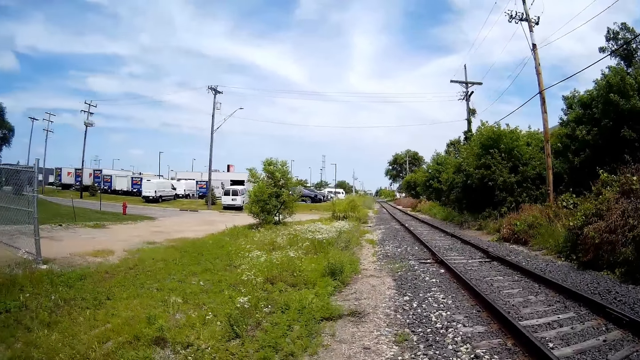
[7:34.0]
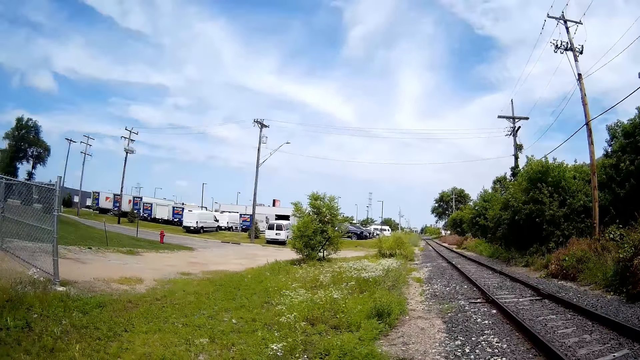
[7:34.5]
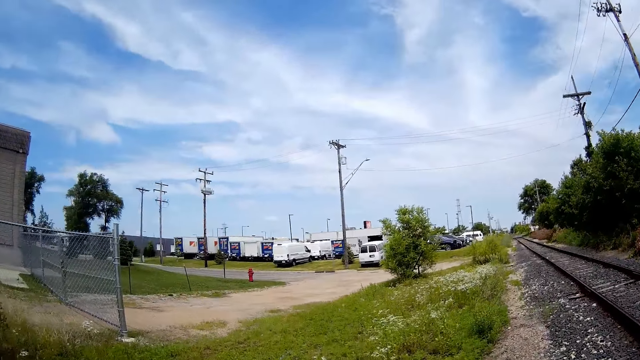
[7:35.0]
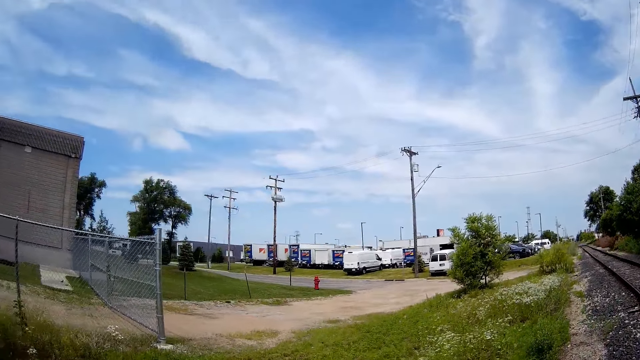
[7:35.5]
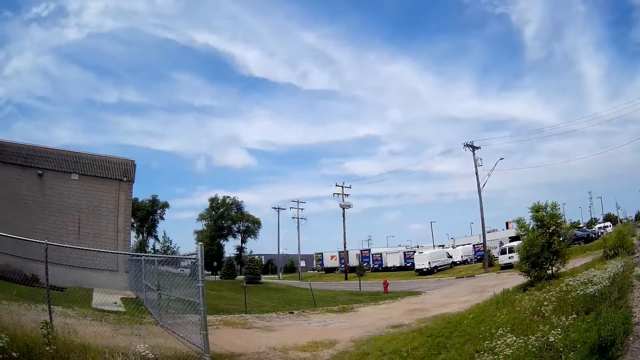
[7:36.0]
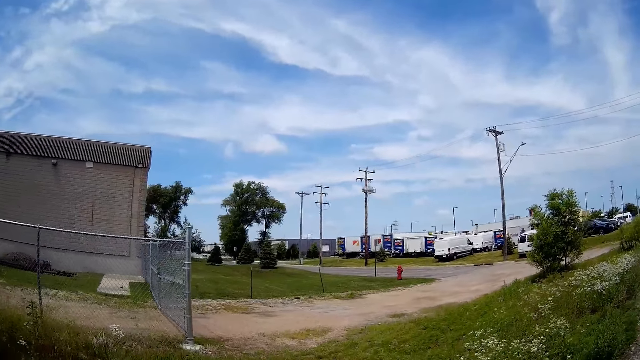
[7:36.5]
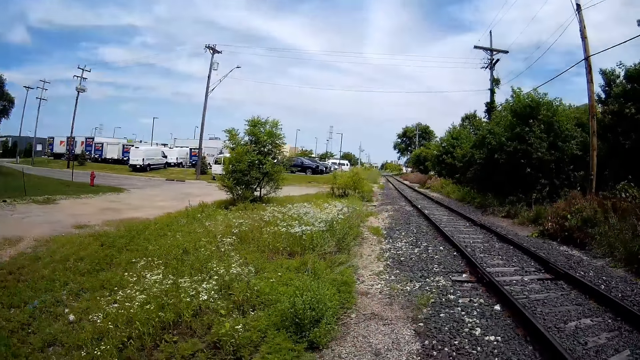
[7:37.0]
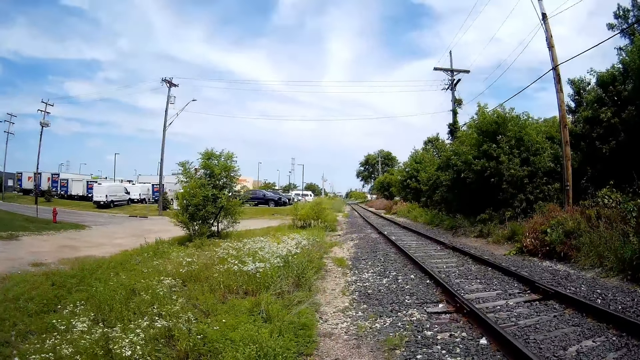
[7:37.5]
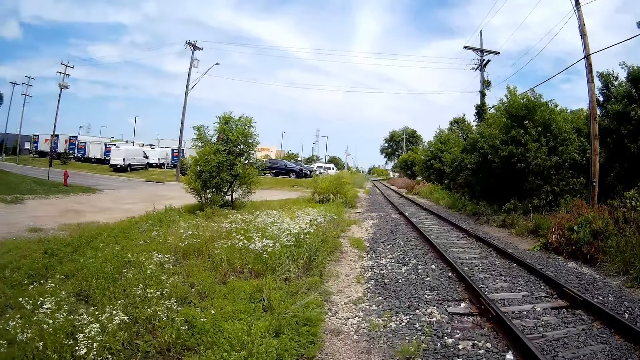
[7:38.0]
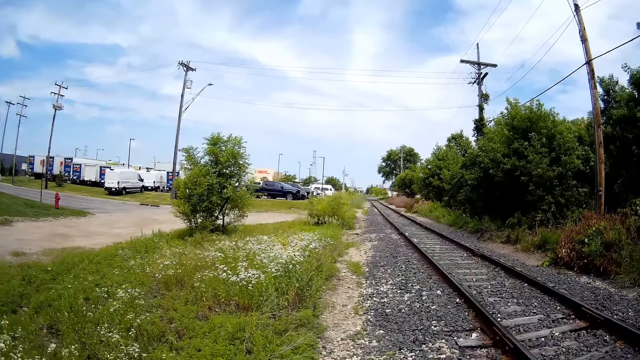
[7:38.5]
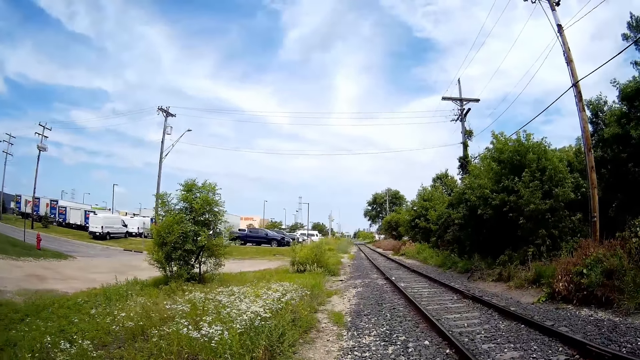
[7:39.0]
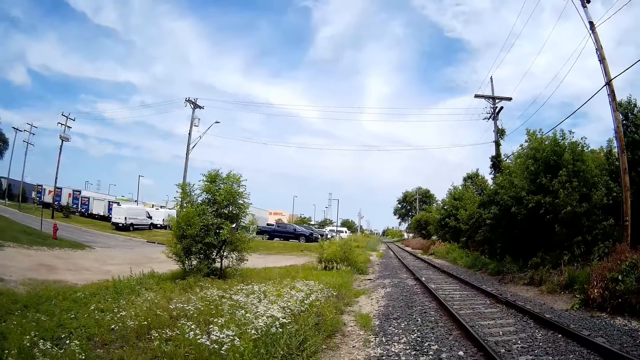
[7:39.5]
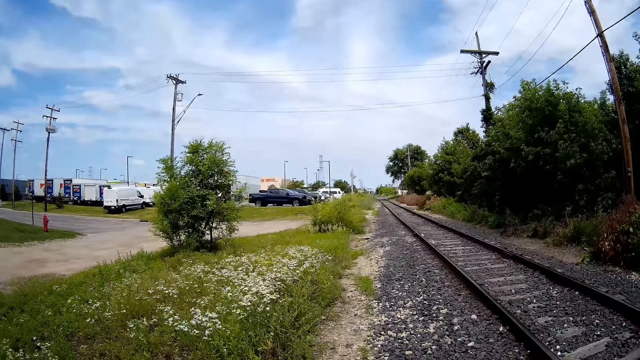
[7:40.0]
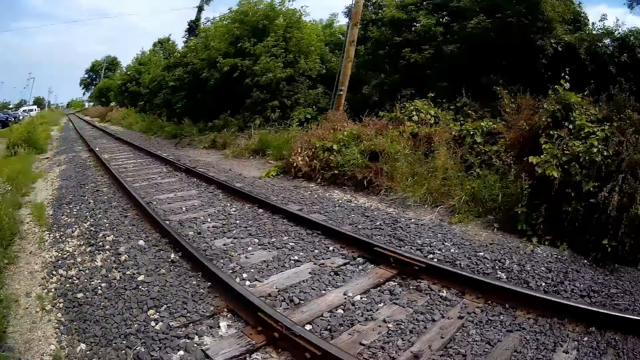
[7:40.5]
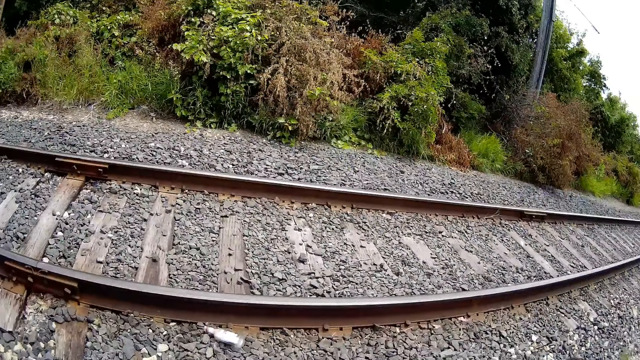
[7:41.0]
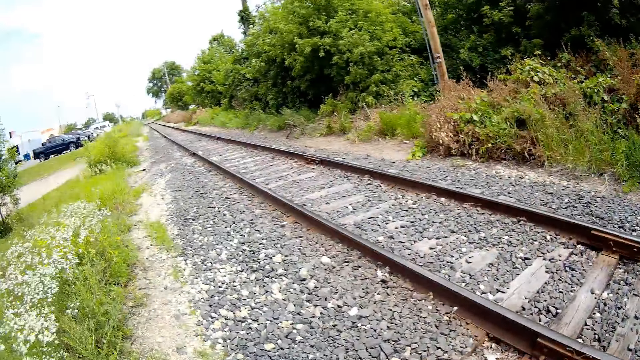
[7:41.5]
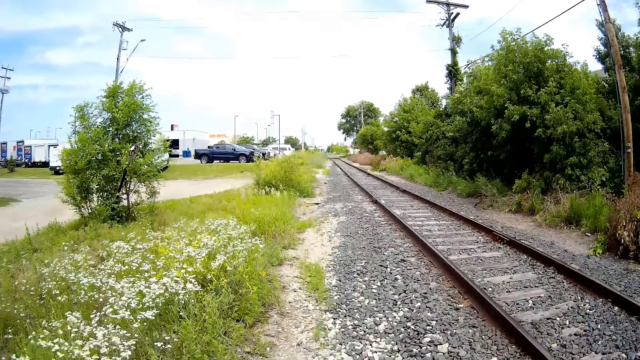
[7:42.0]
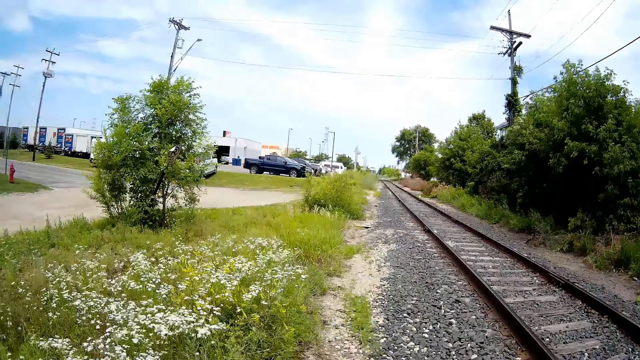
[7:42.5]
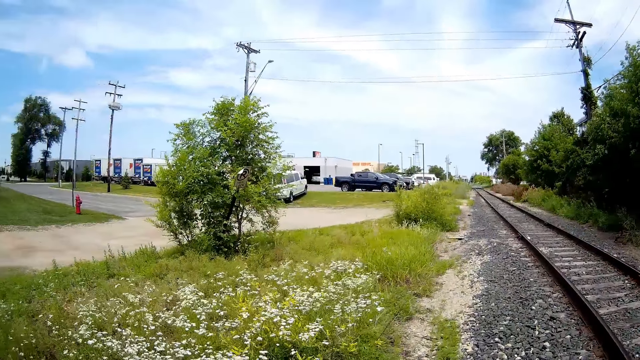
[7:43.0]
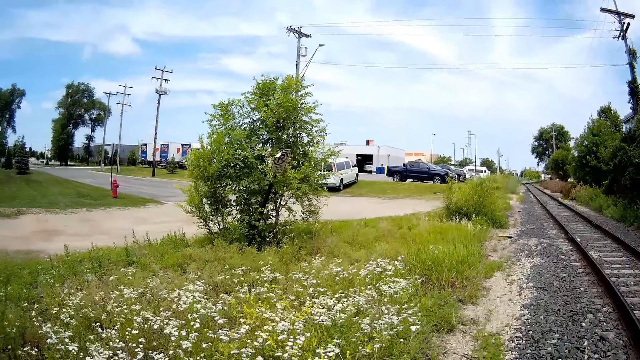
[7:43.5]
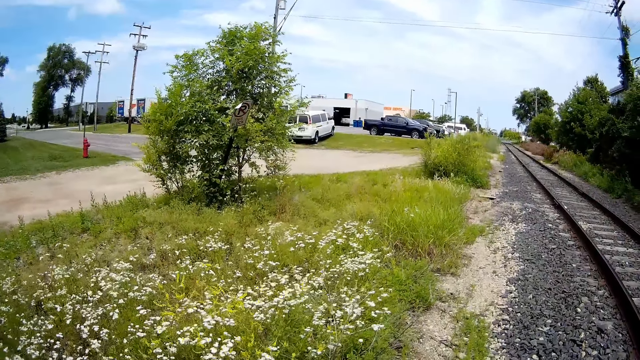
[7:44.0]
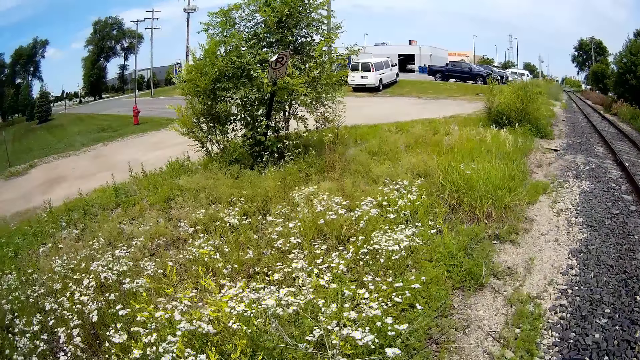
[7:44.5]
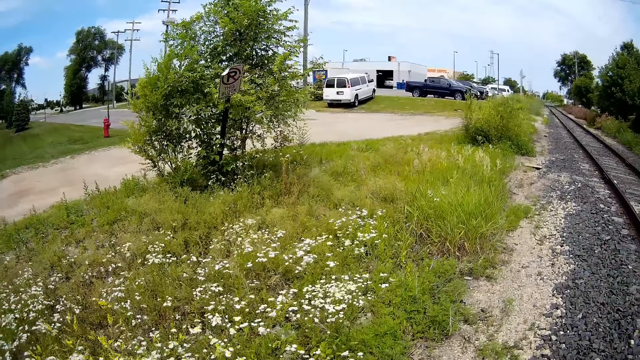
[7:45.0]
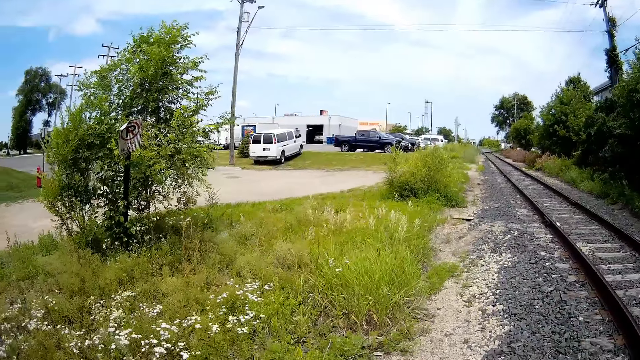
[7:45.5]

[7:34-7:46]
The camera wearer looks around.

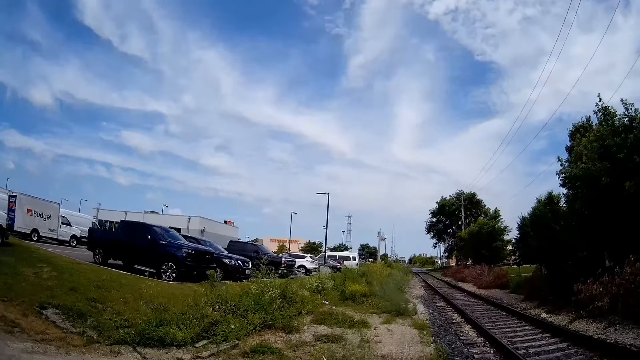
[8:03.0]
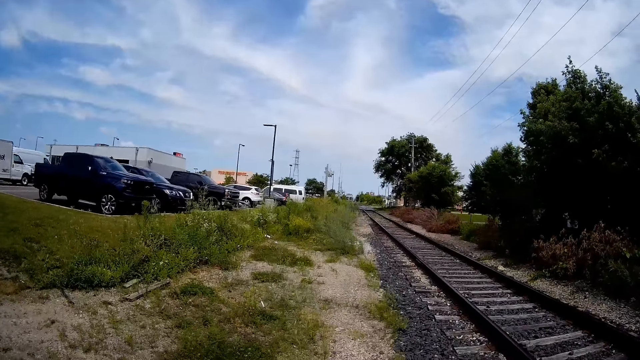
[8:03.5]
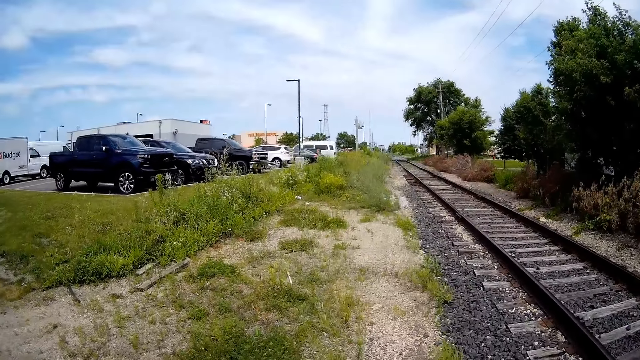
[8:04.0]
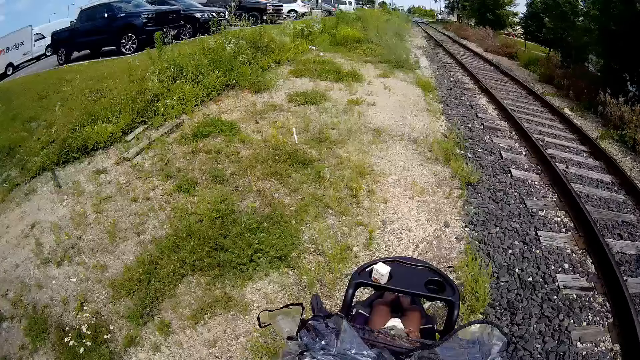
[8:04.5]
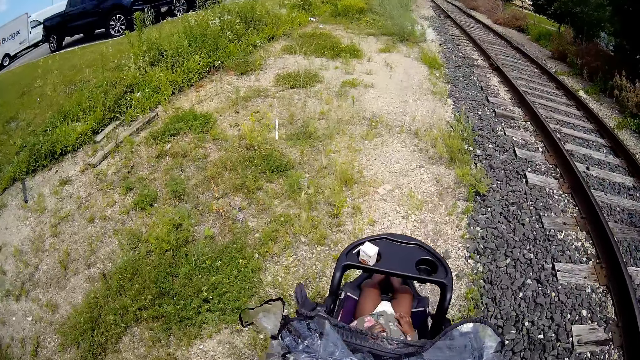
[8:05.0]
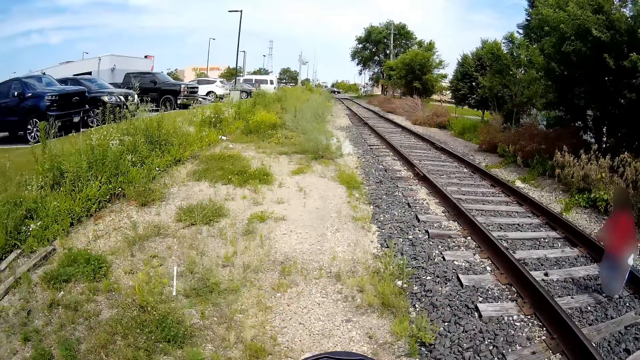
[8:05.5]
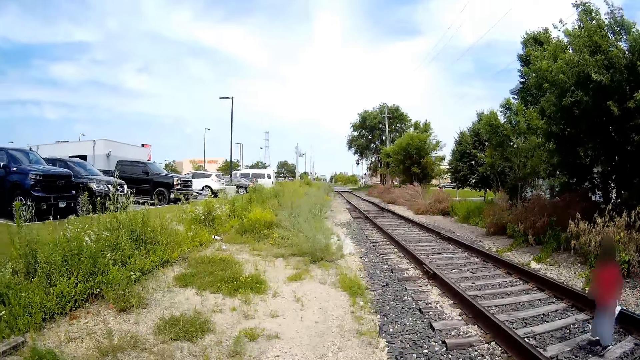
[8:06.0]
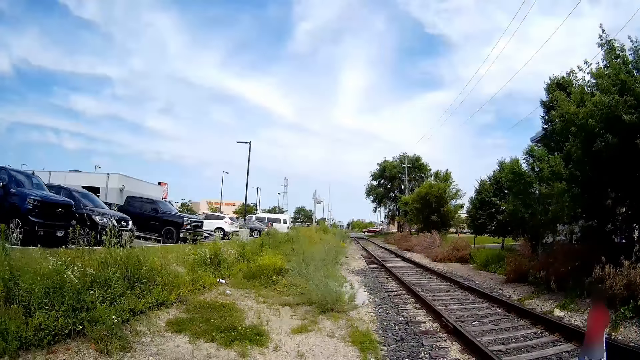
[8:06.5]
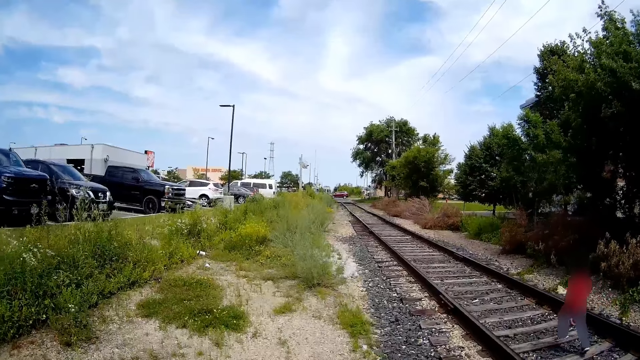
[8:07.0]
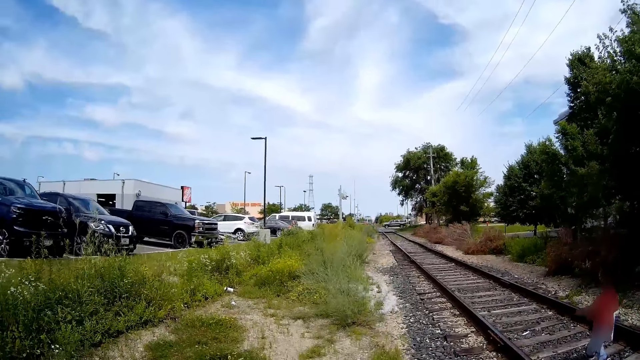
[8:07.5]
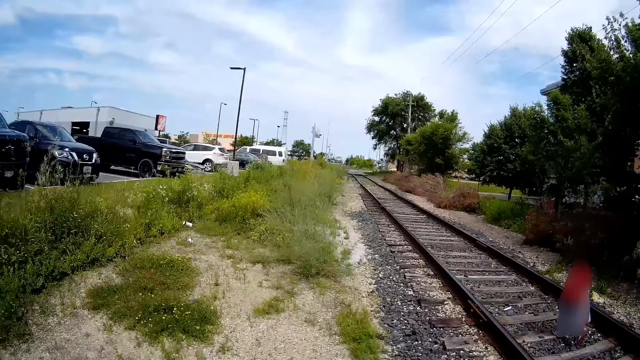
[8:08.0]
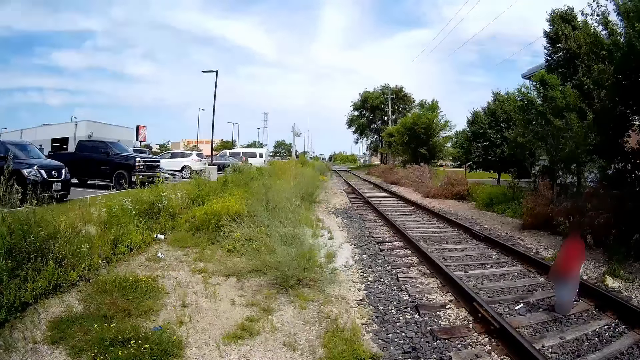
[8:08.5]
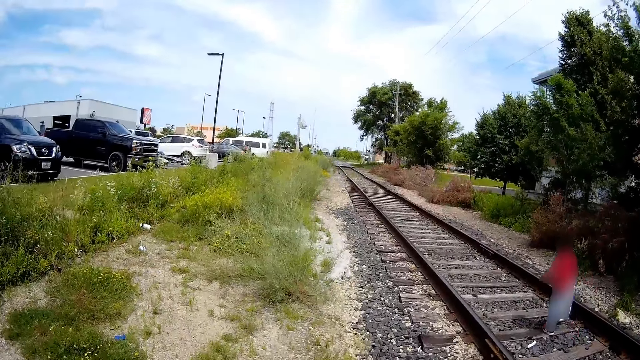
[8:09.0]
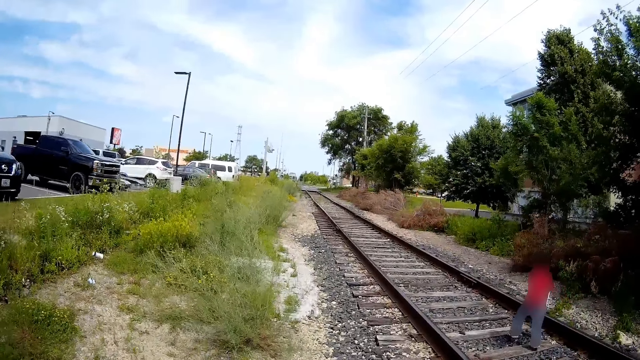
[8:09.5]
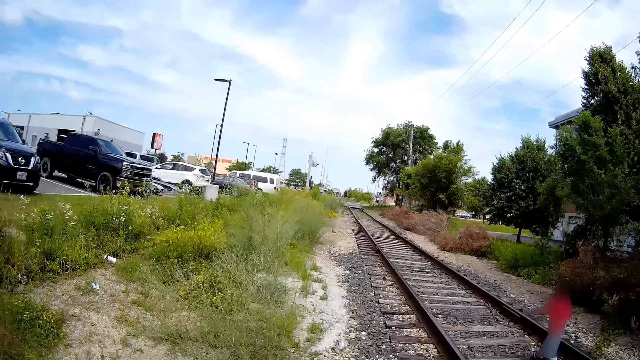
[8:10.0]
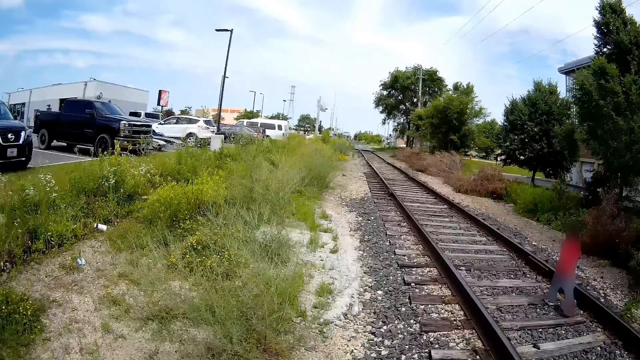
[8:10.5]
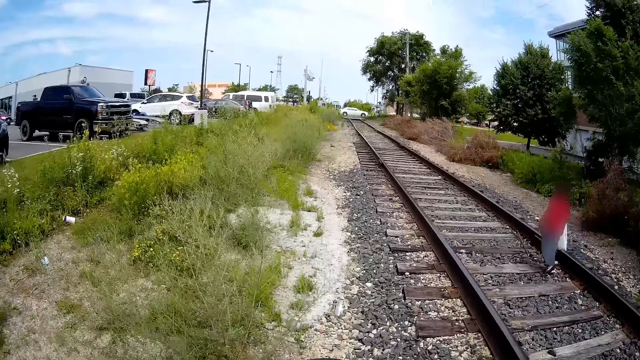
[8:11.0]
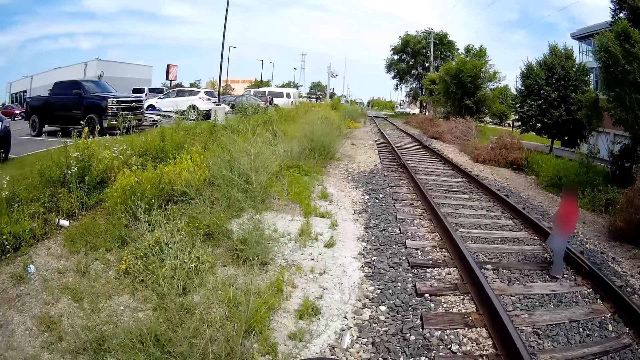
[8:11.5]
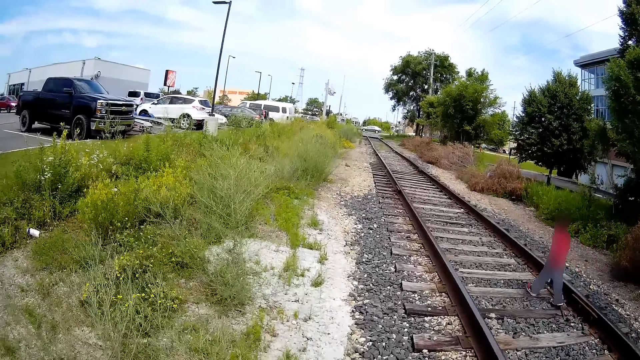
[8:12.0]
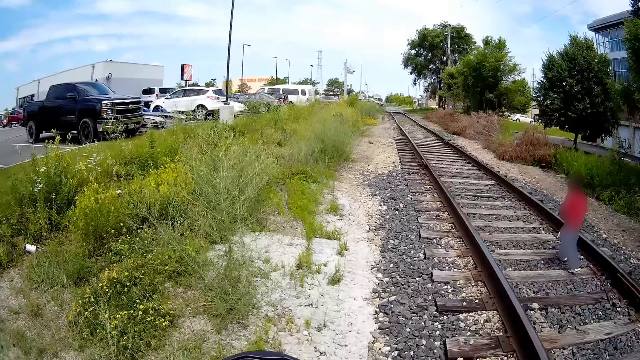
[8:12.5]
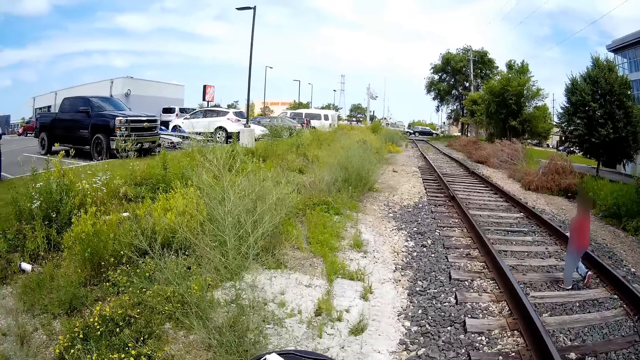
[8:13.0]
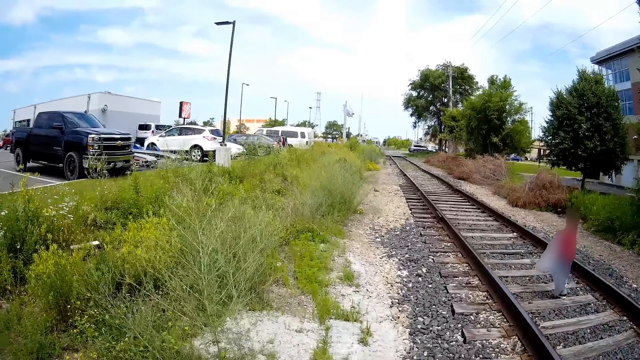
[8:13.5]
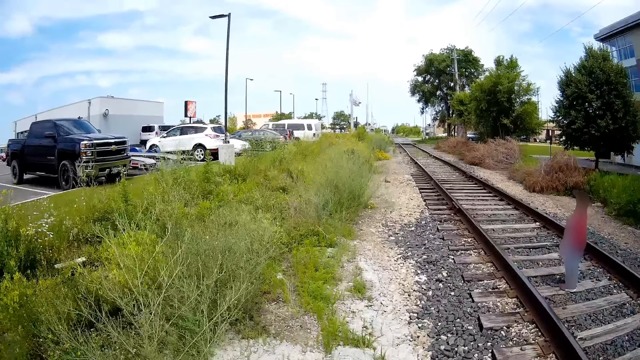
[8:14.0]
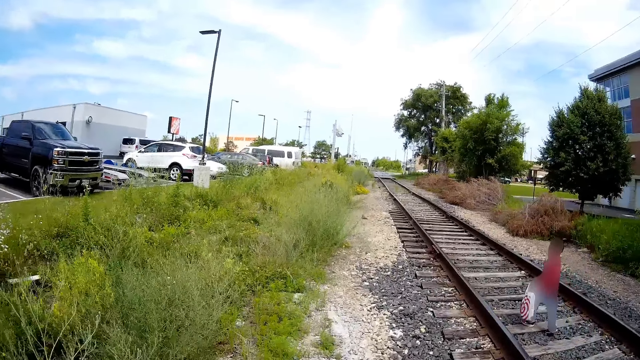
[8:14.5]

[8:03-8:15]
The boy walks on the train tracks.
